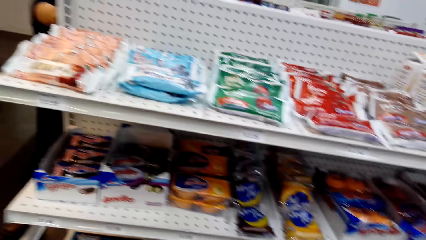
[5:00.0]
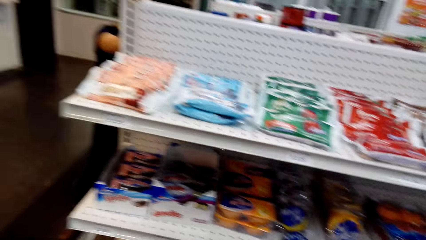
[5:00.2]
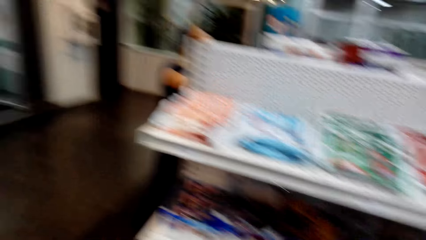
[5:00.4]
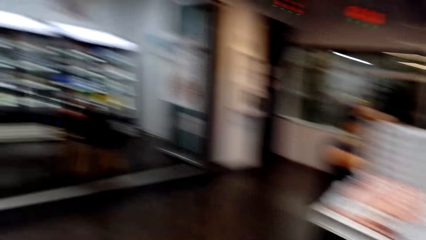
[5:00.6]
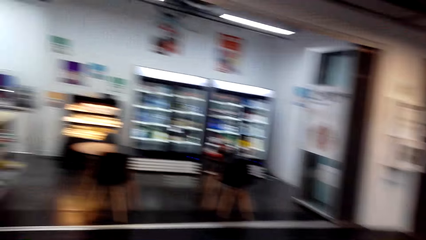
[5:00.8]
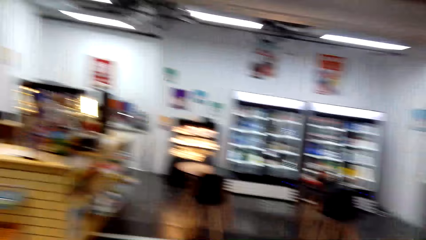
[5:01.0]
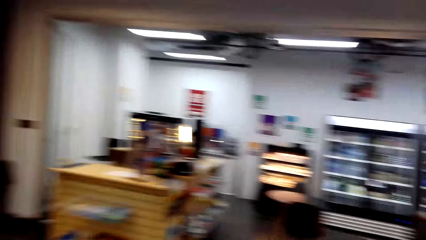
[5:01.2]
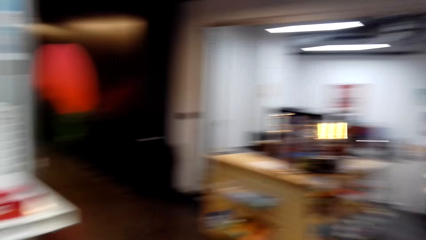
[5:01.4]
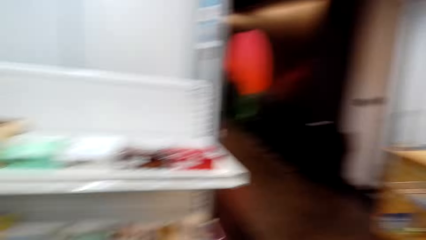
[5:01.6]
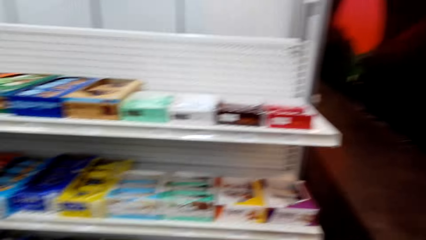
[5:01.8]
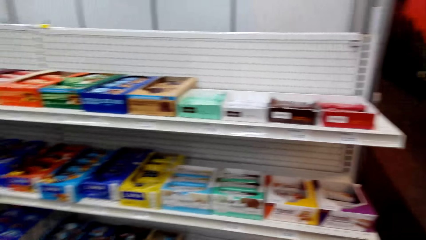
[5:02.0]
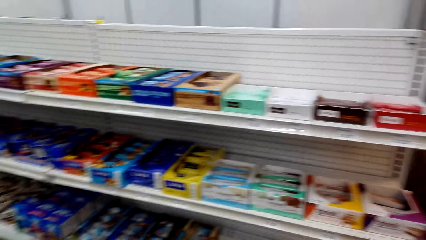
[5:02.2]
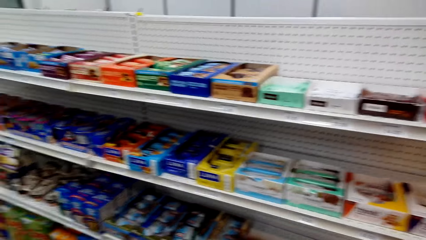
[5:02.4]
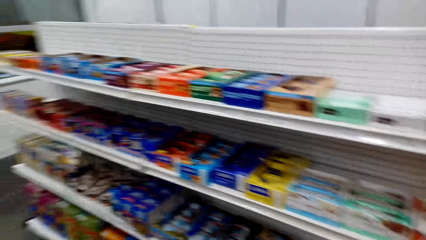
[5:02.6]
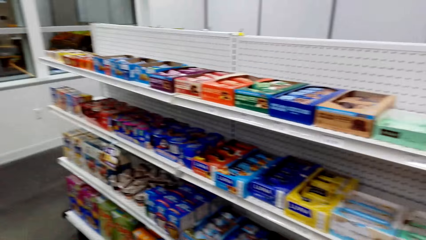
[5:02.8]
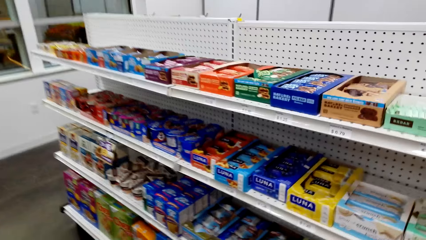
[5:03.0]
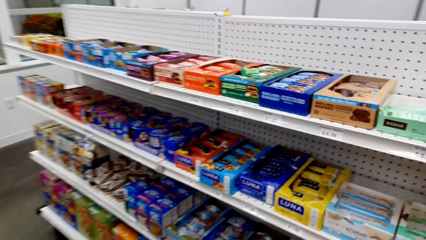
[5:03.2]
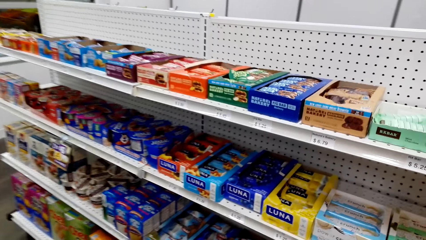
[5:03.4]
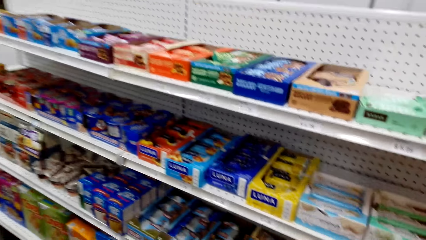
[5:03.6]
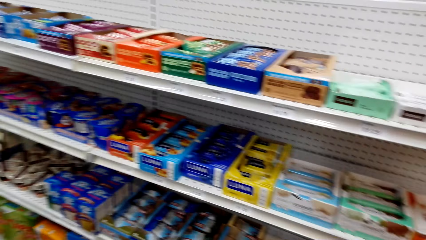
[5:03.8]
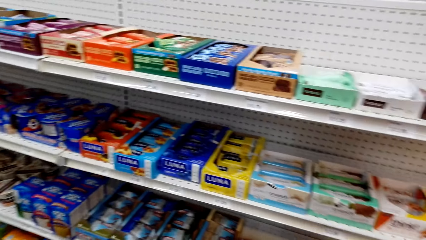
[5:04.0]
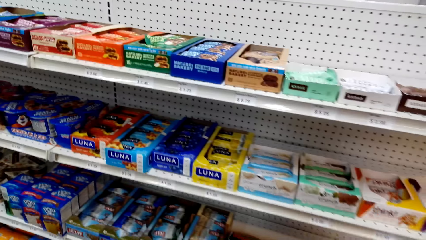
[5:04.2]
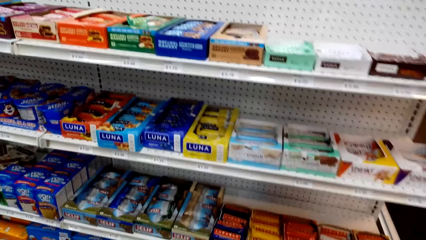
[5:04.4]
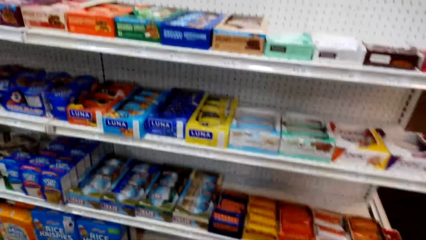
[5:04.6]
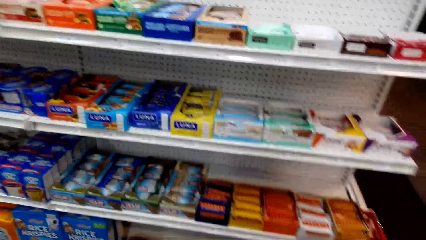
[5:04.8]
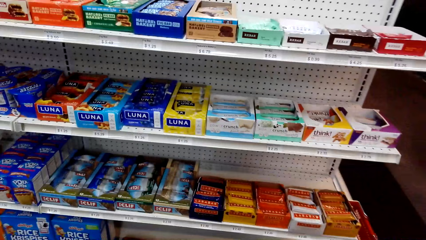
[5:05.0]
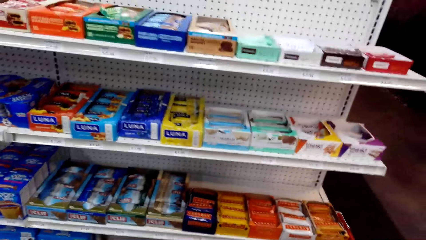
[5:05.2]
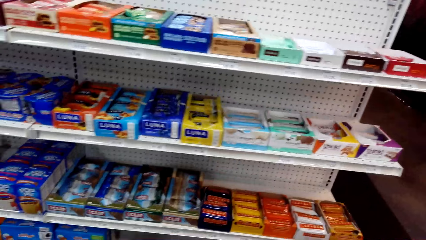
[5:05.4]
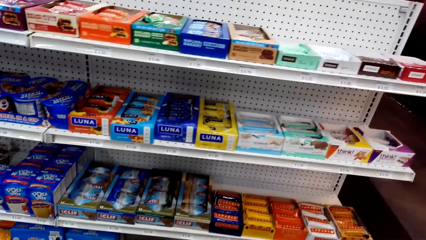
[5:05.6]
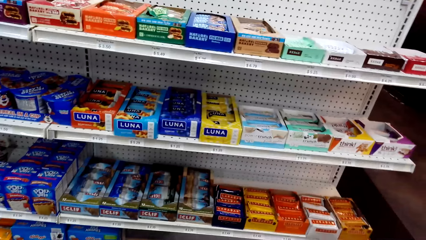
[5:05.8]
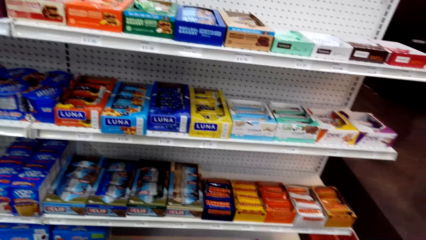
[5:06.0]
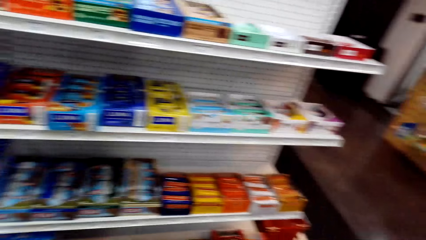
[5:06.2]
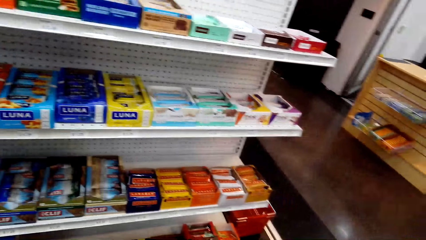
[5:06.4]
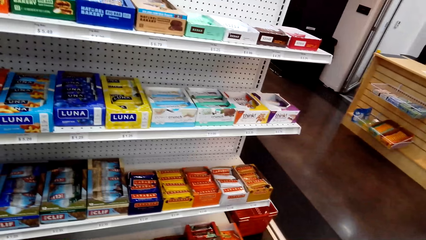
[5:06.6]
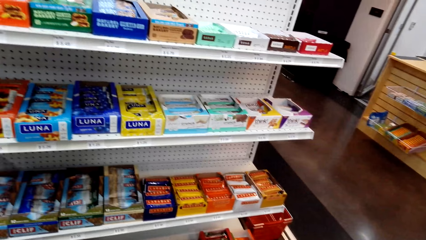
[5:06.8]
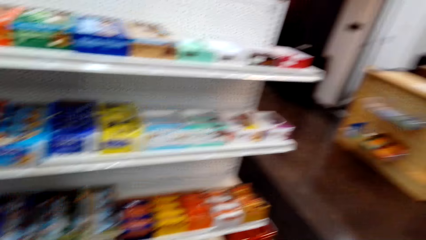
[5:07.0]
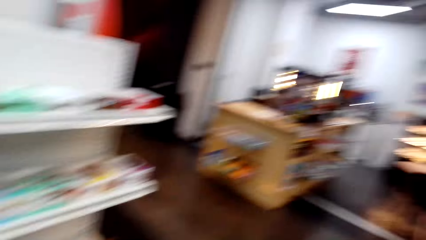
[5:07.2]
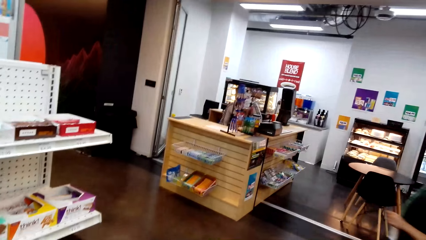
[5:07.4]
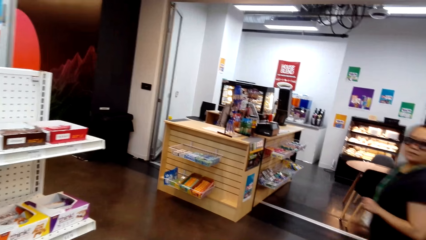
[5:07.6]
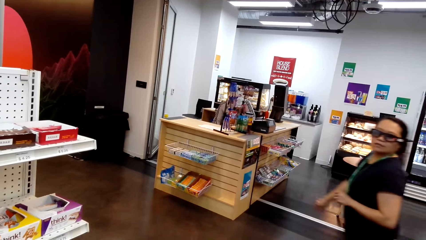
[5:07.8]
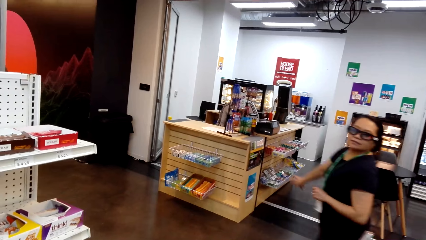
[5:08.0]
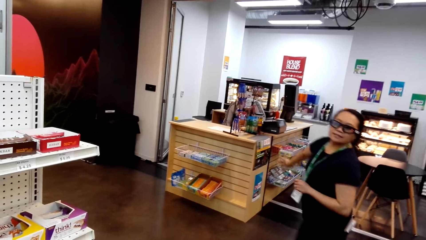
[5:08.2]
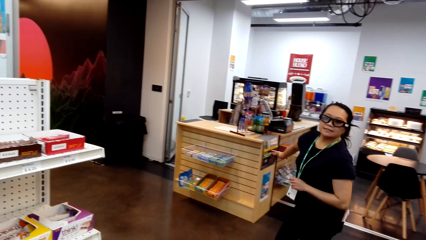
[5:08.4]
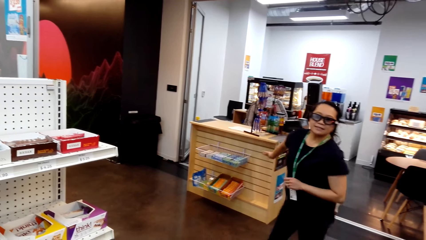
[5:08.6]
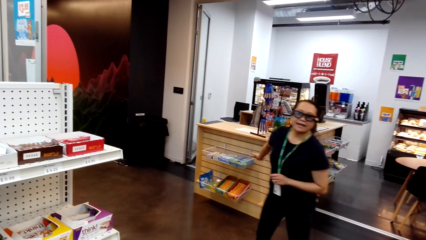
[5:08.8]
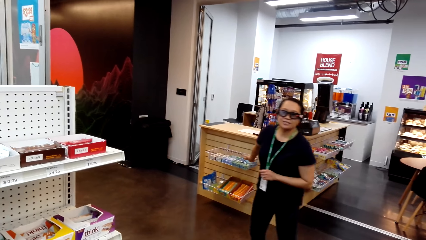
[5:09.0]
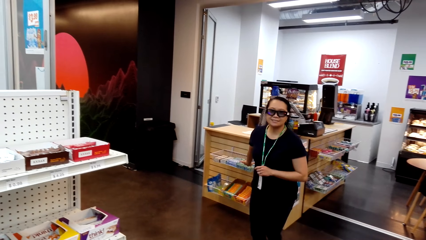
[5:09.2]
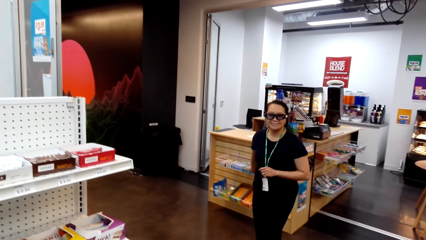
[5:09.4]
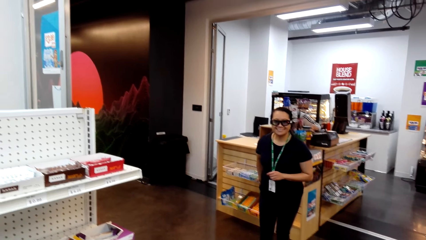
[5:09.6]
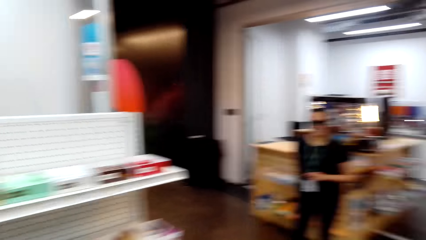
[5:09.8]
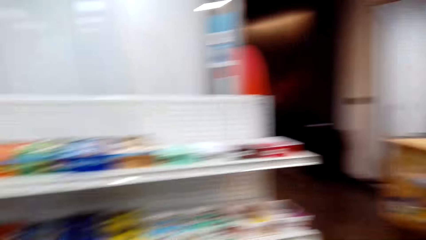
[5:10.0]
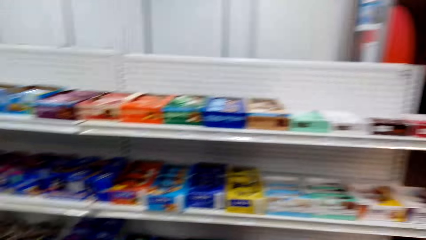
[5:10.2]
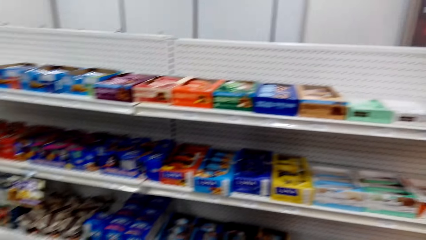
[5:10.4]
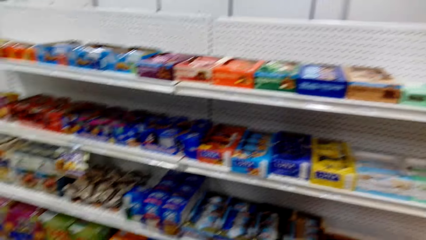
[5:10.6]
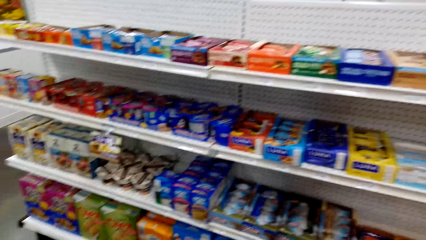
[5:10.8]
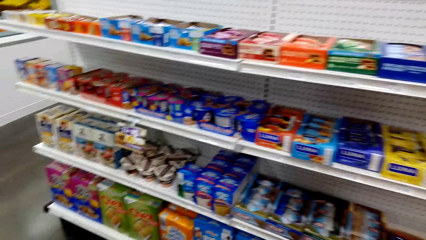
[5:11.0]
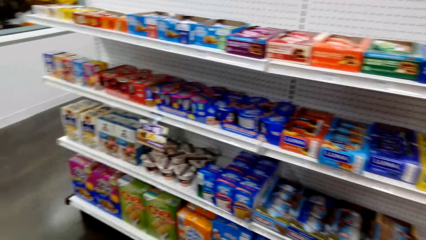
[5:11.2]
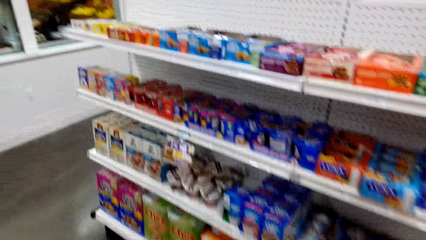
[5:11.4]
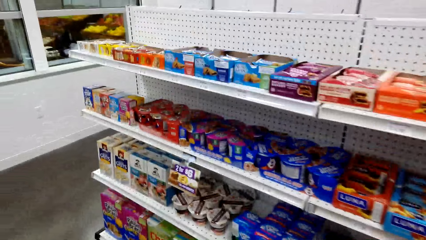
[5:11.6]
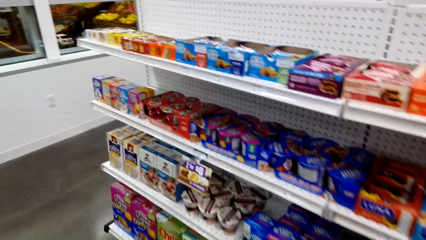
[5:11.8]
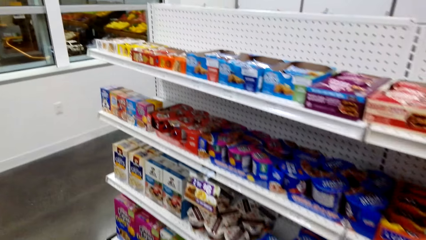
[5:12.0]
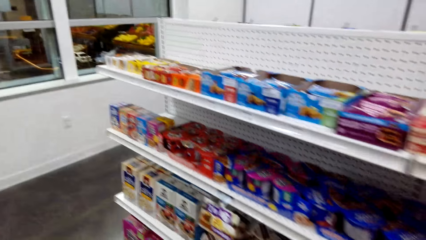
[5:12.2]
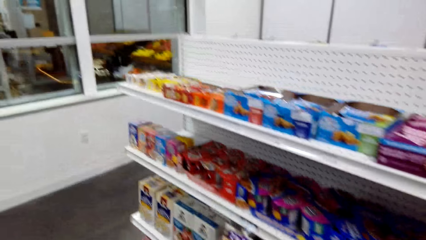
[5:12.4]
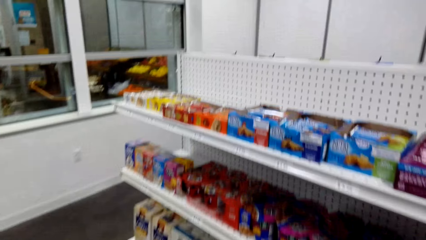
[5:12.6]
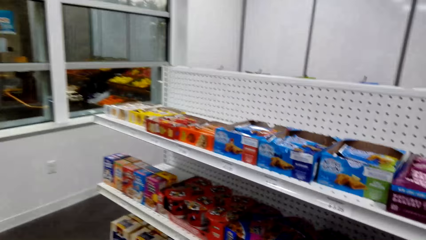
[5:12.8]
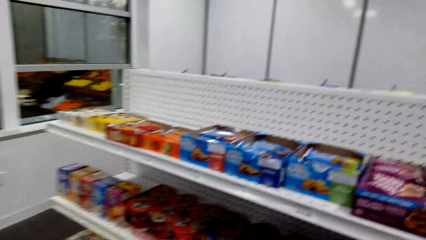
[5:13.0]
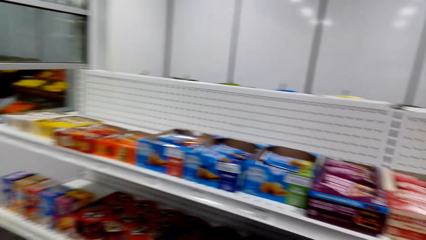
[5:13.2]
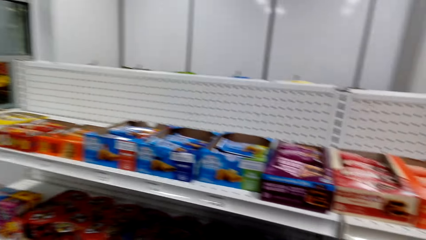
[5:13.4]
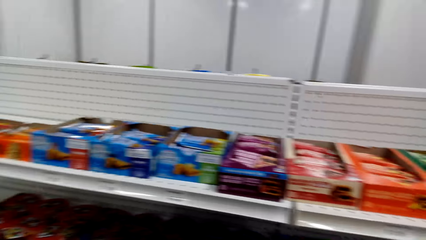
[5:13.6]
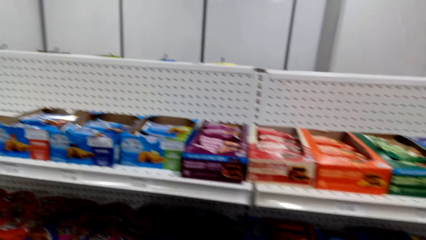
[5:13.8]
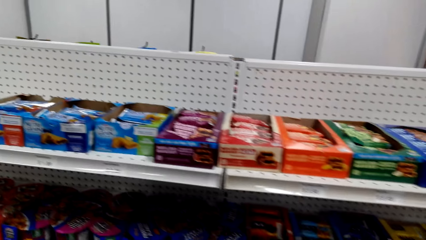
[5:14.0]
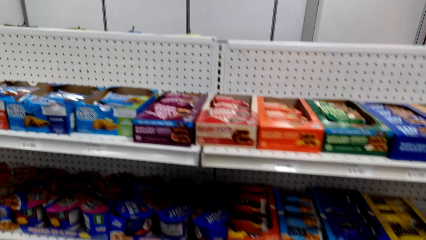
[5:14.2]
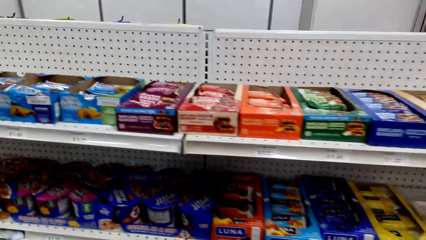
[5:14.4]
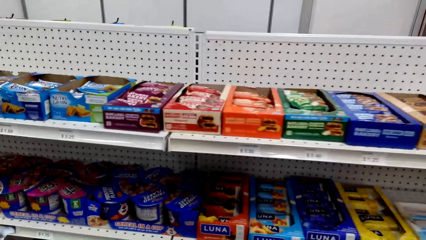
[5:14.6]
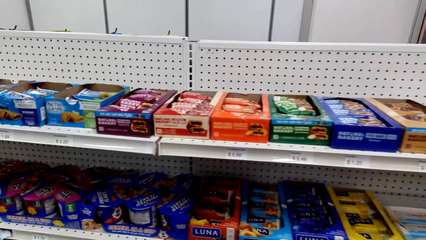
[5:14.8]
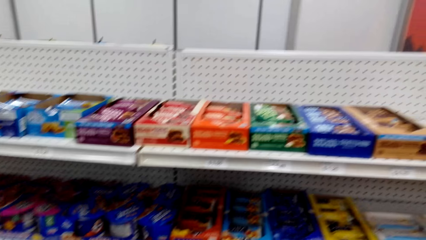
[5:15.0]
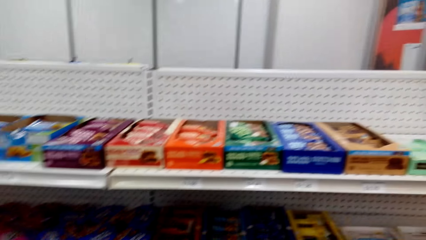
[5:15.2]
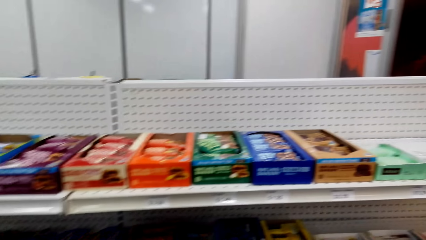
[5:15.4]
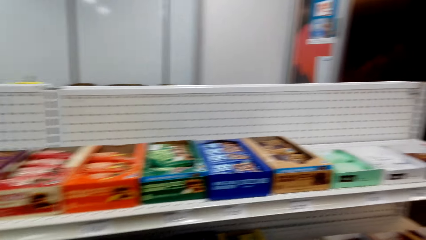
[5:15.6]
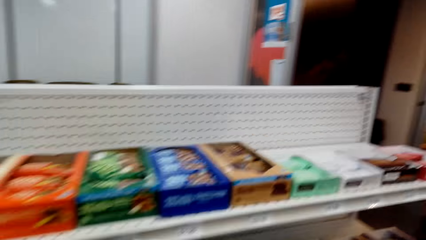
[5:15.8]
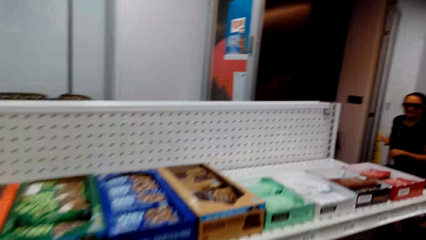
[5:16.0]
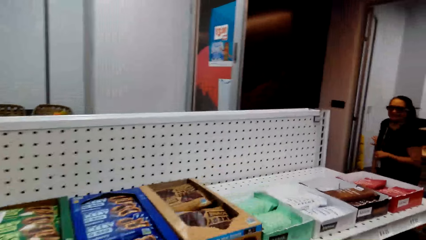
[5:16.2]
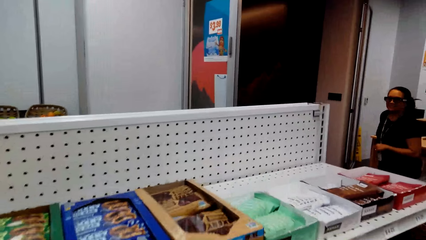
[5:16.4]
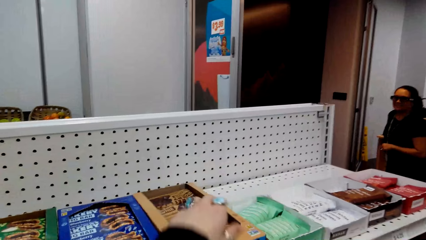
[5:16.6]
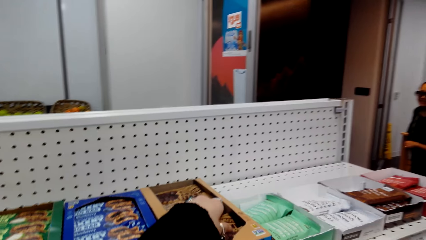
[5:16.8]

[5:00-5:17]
The camera wearer looks around and talks to a woman. They look at the items on the supermarket shelf. They talk to the woman. The woman talks to the camera wearer. The camera wearer looks around. They laugh and look at the items on the supermarket shelf. They look at the items on the supermarket shelf again.
